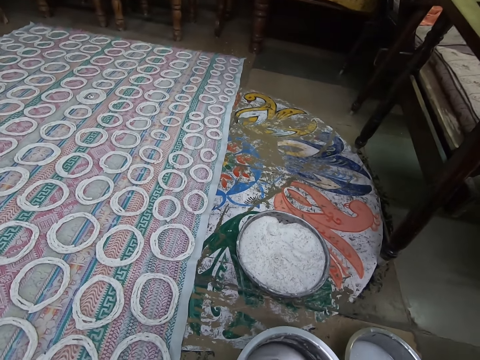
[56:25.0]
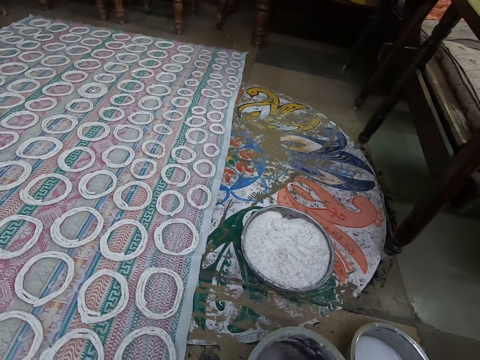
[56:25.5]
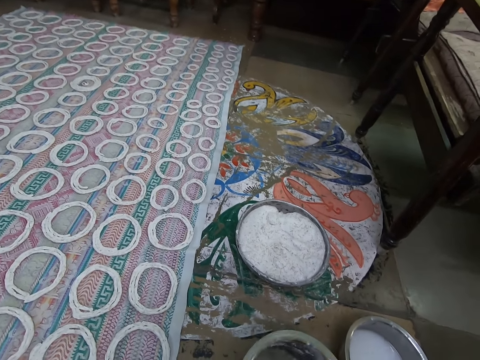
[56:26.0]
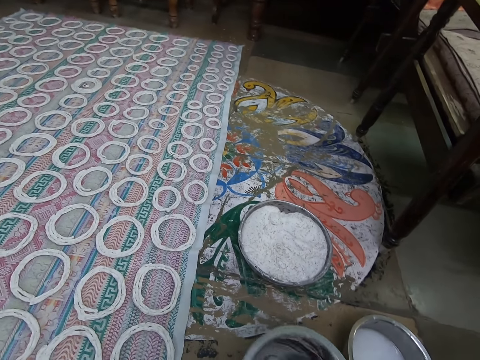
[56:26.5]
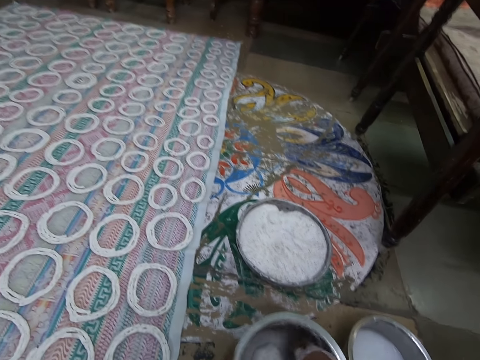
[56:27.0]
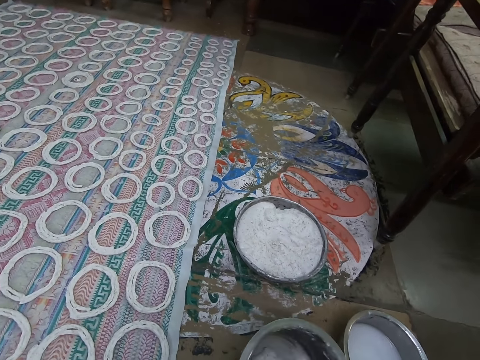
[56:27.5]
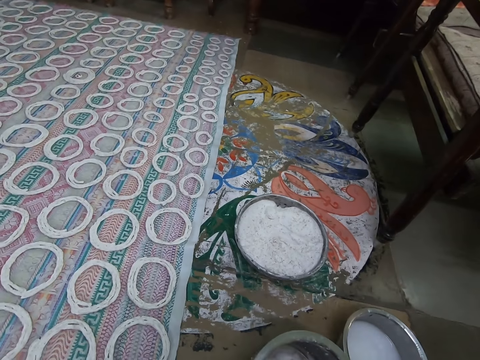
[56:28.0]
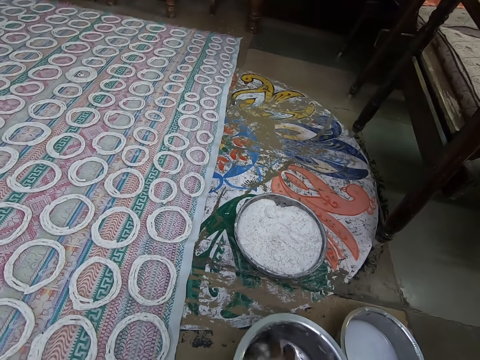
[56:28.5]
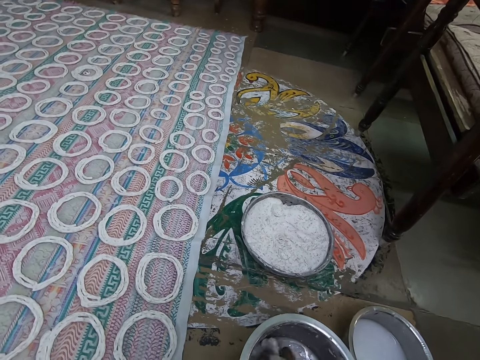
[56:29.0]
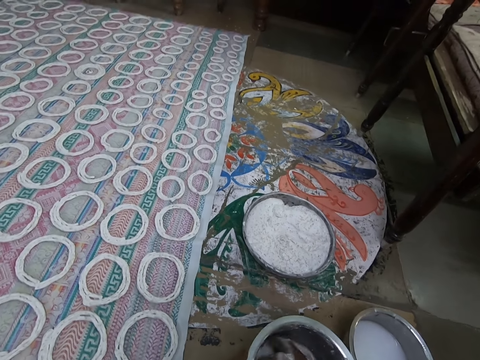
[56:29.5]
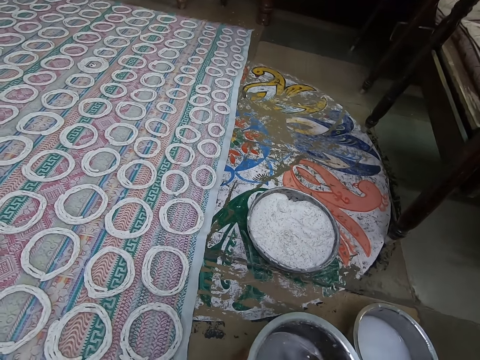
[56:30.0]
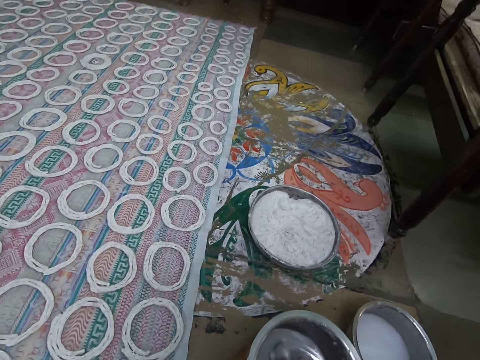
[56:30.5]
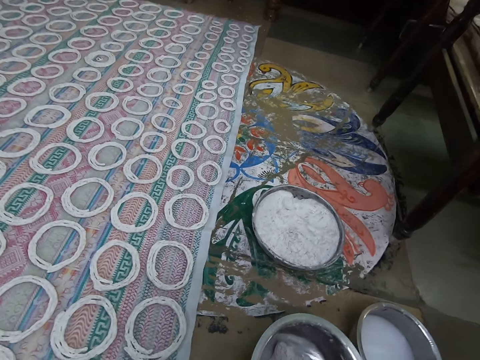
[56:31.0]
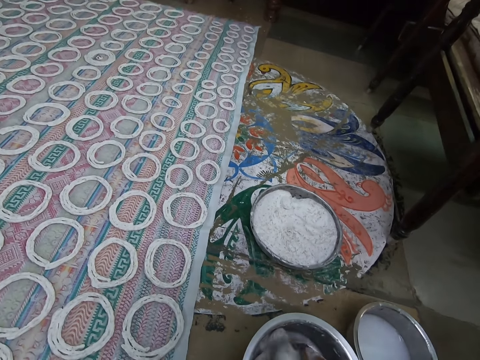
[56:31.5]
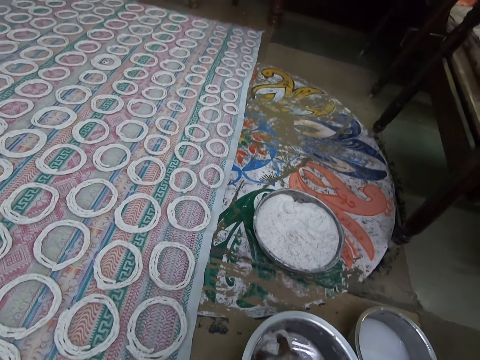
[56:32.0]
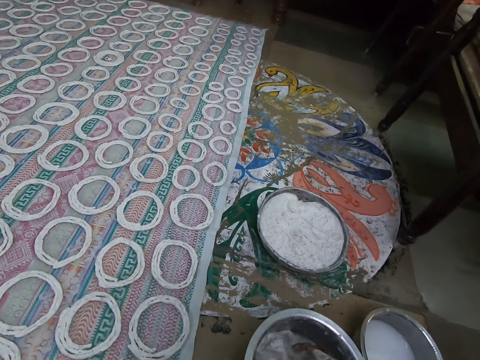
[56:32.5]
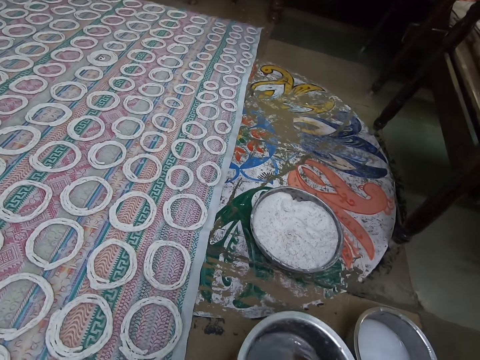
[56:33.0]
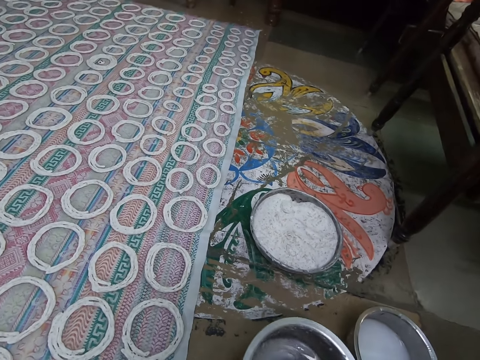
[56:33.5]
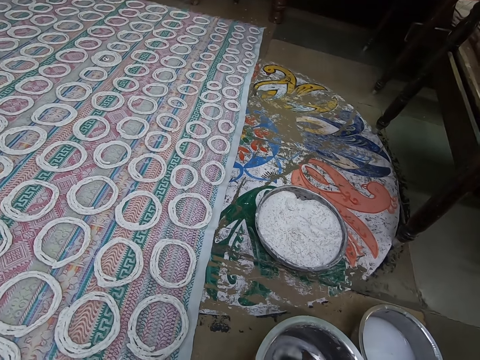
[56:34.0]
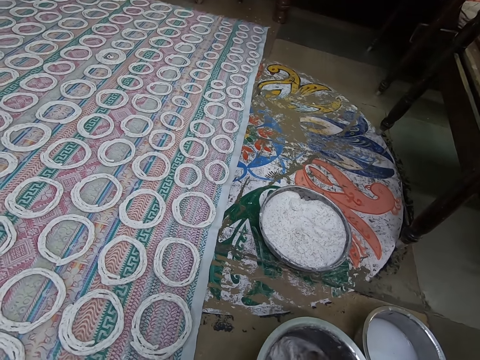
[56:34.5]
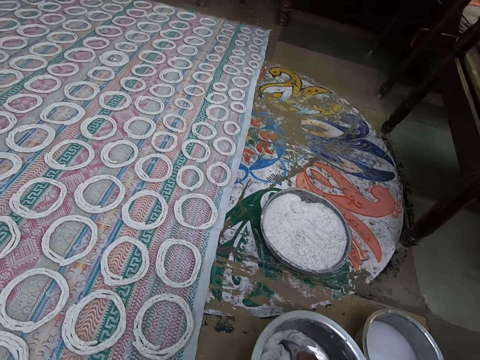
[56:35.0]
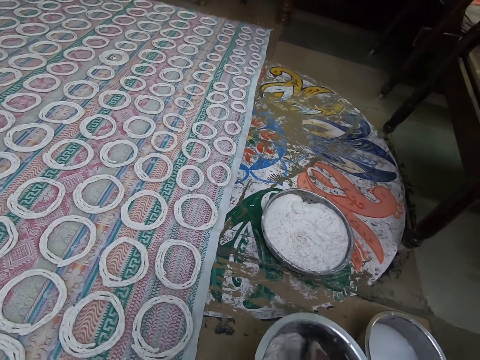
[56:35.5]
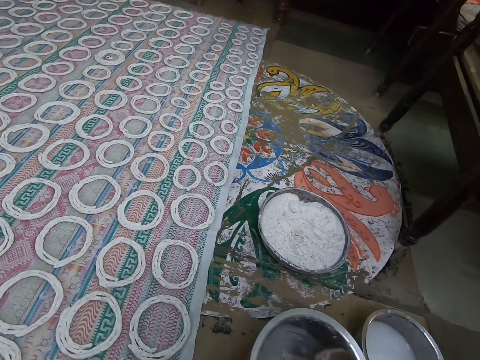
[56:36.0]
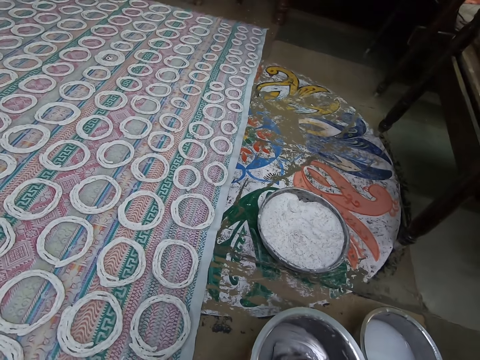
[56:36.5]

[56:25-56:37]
The camera wearer stirs the bowl of rice paste on the table with his right hand. He mixes the rice paste in the bowl with his right hand.

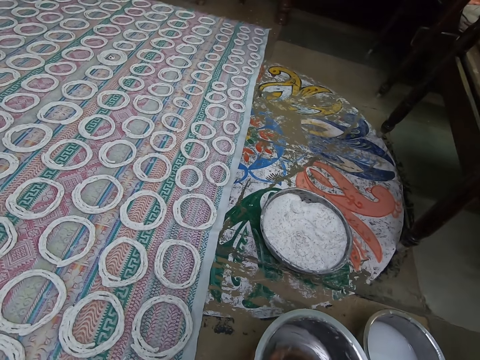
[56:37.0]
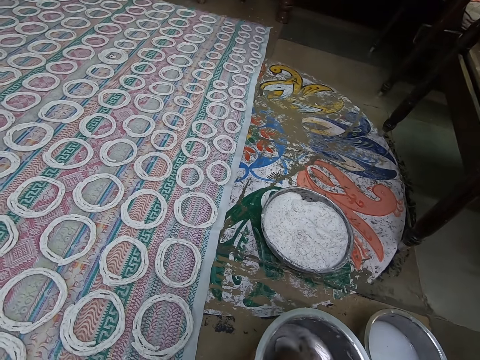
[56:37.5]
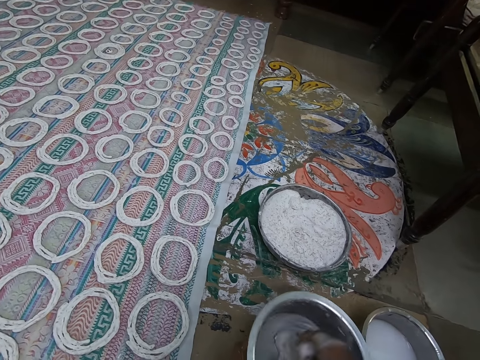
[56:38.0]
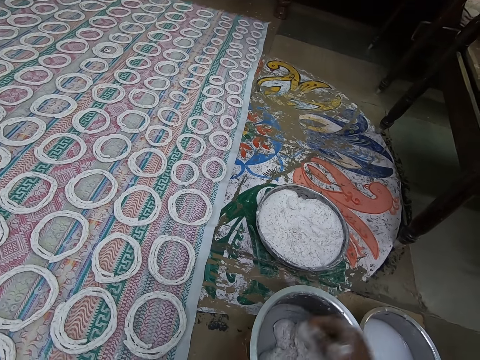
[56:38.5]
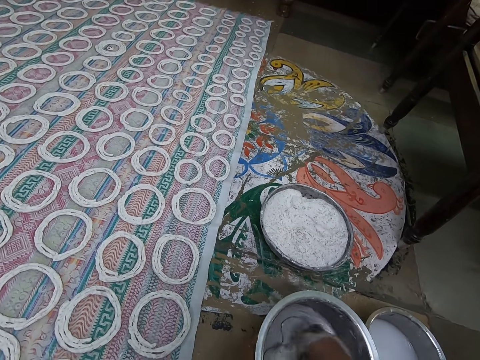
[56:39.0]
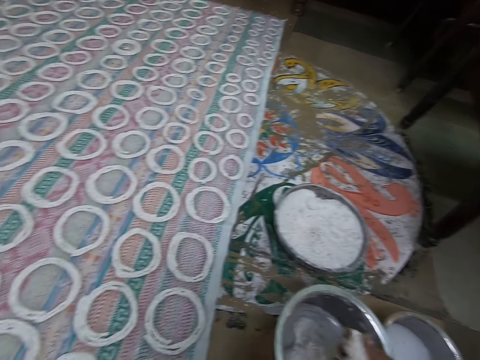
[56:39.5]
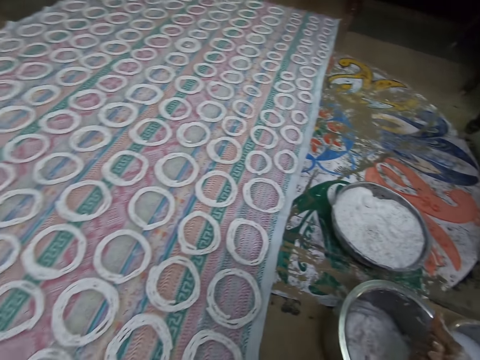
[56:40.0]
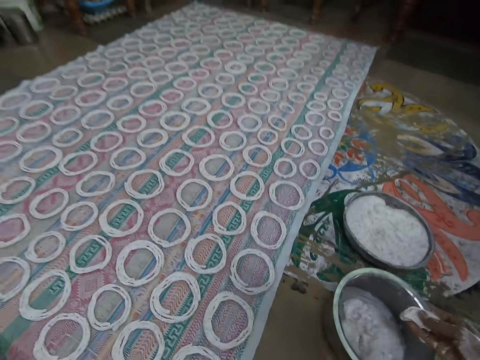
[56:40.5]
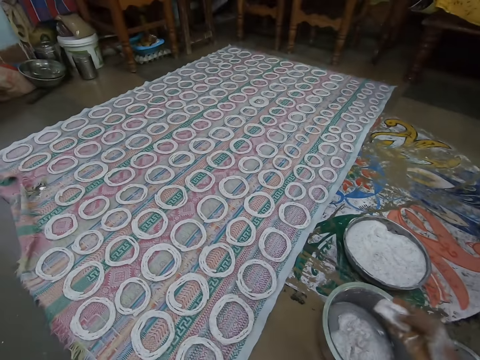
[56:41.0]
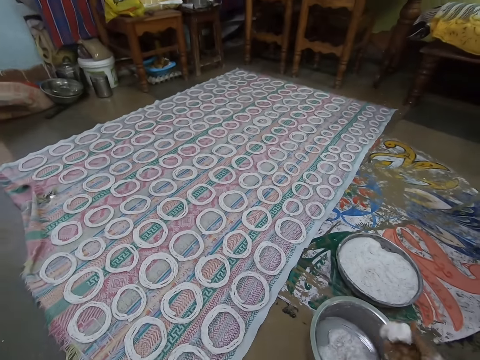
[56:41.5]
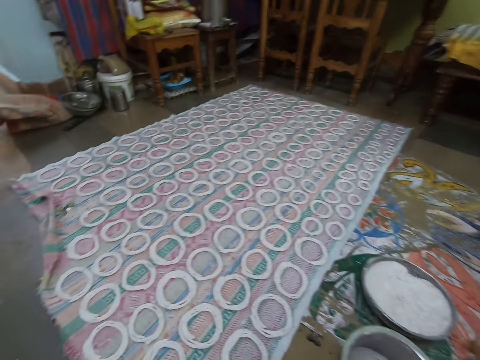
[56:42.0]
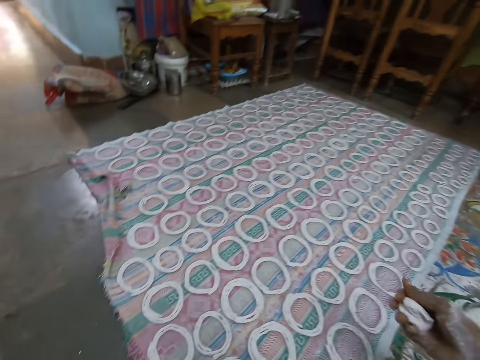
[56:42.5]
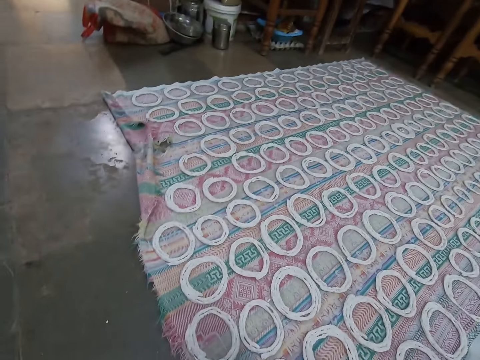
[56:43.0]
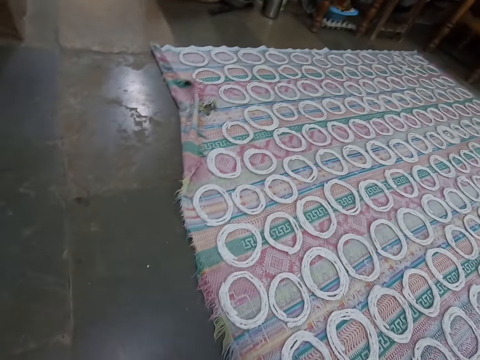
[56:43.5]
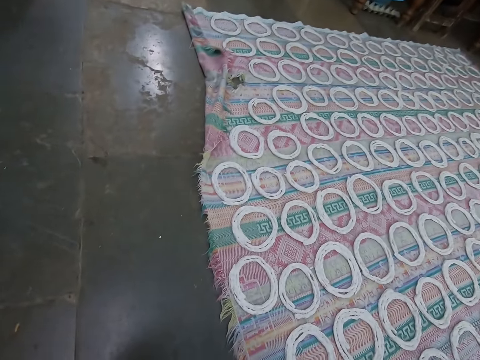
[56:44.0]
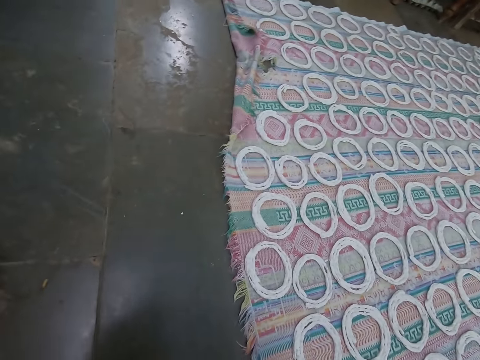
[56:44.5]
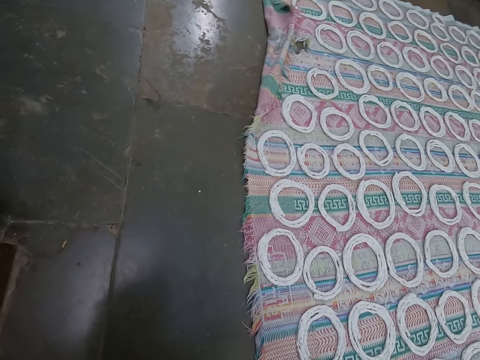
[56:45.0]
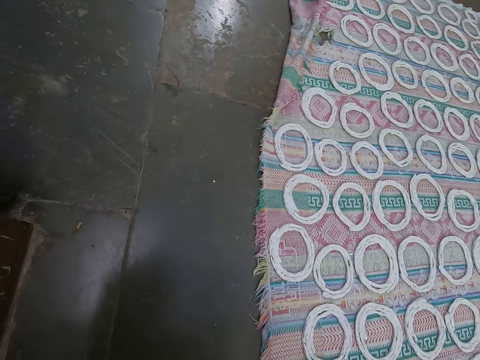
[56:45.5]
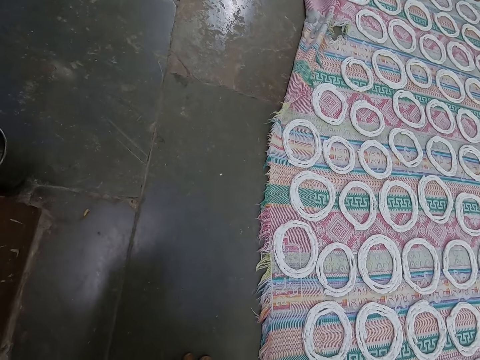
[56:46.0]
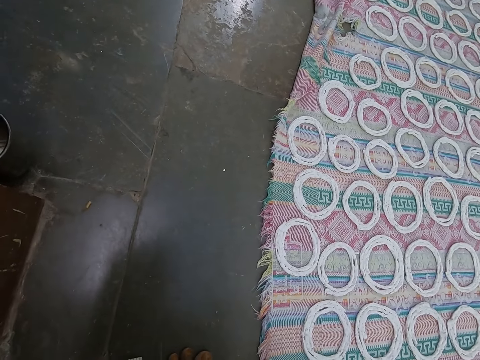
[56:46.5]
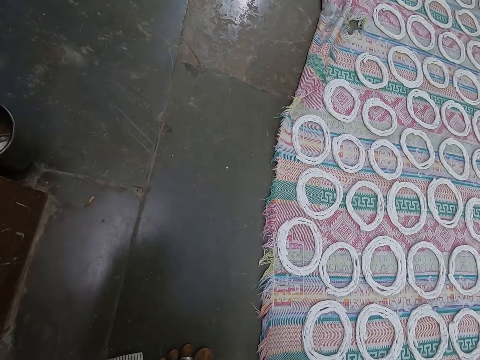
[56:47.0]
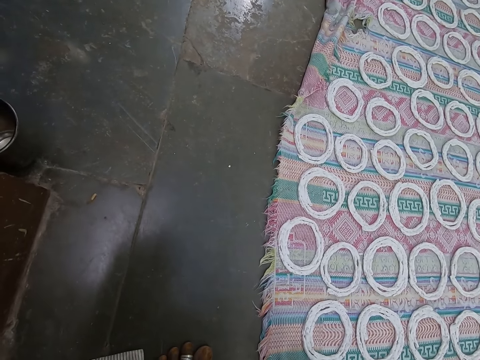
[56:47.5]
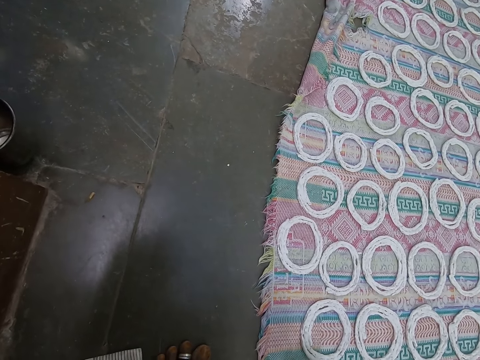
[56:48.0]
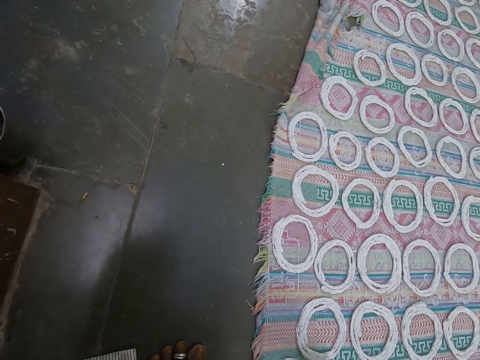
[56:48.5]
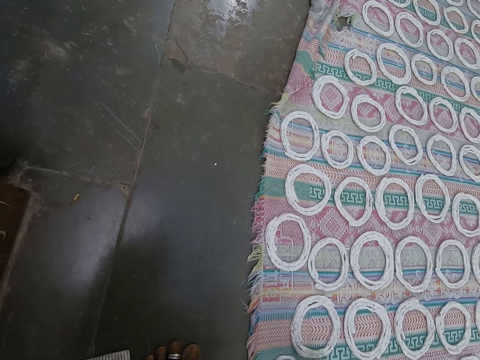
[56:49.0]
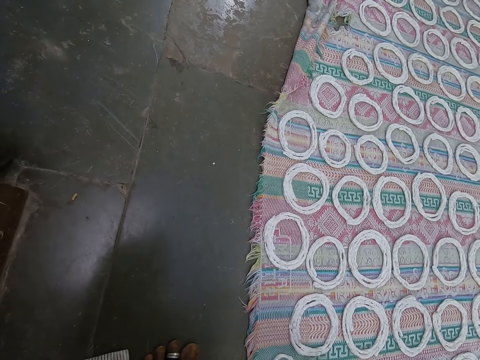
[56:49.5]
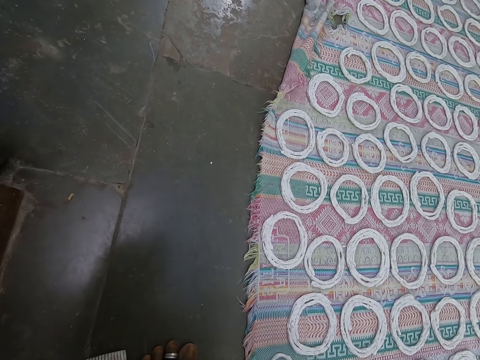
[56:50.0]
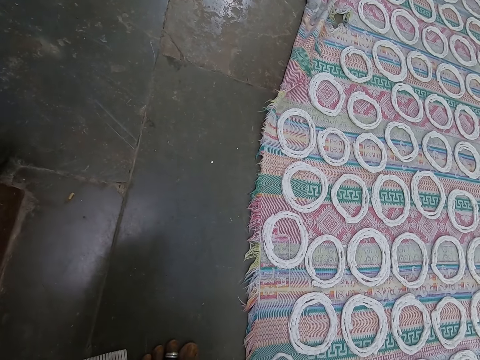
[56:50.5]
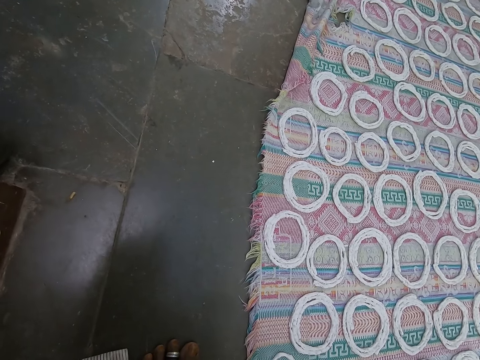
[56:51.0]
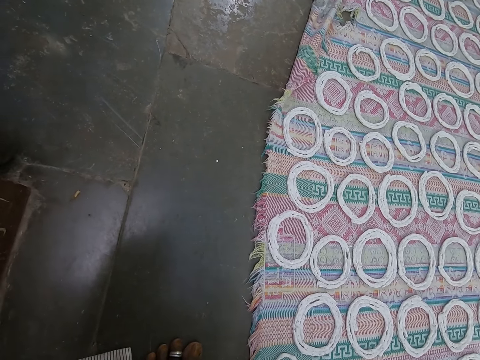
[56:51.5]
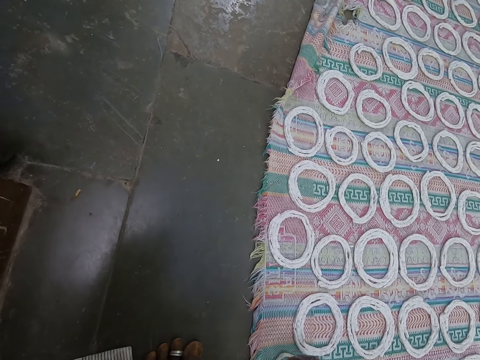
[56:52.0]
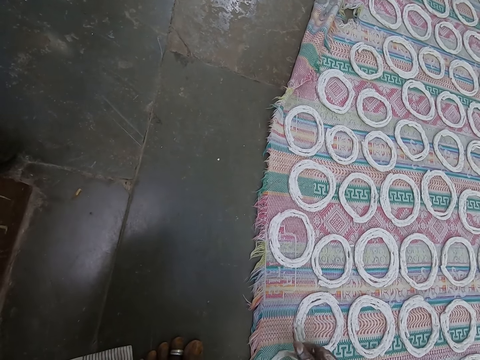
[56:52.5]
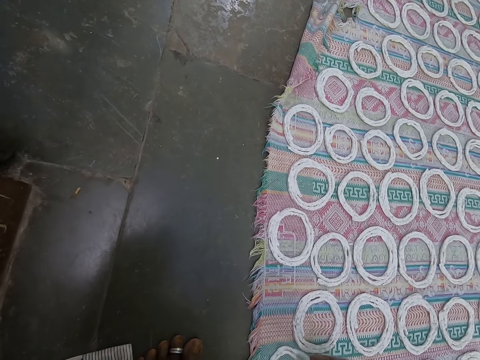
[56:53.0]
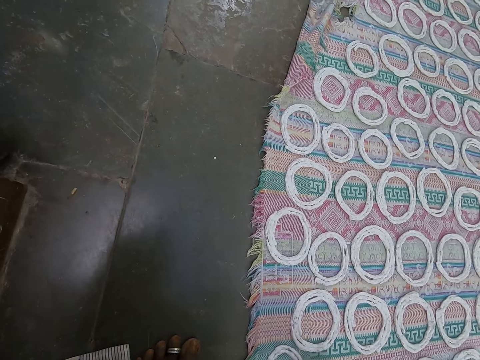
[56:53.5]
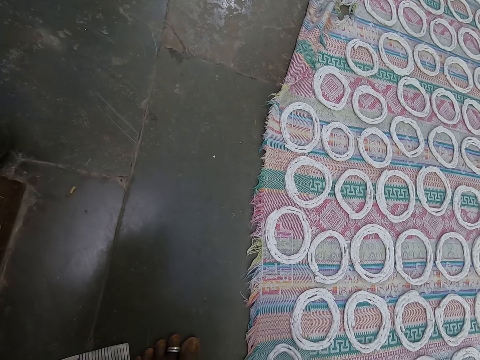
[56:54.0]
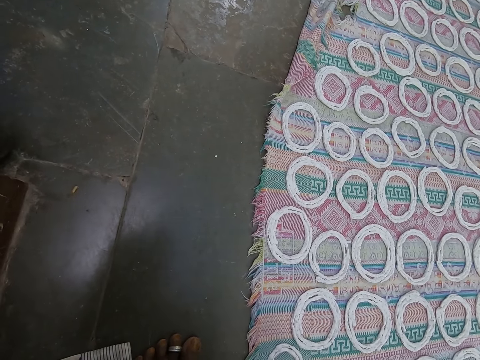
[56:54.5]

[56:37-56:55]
The camera wearer packs rice paste from the bowl of rice paste on the table with his right hand. He squeezes the rice paste in his right hand. He rolls the dough on the hand. He rolls the rice paste in his right hand on the cloth on the floor.
